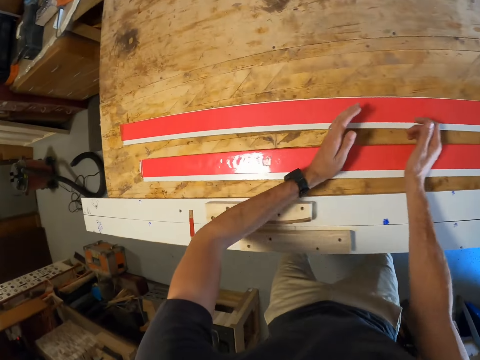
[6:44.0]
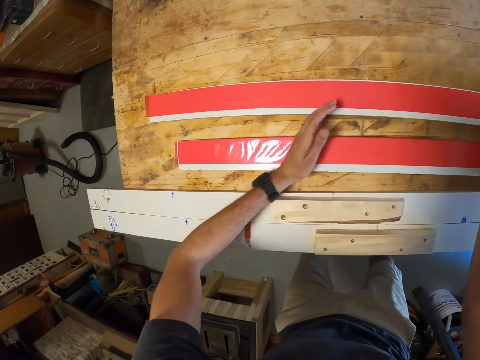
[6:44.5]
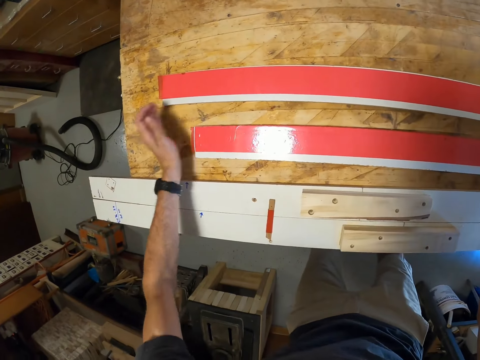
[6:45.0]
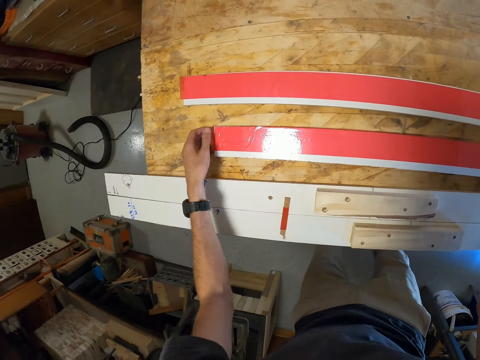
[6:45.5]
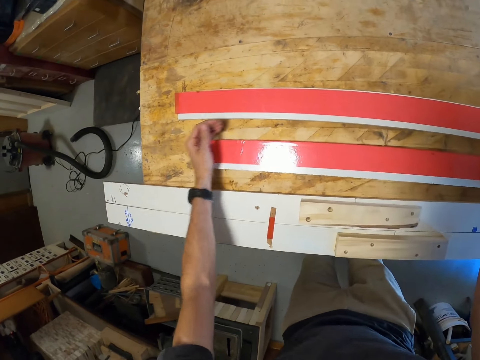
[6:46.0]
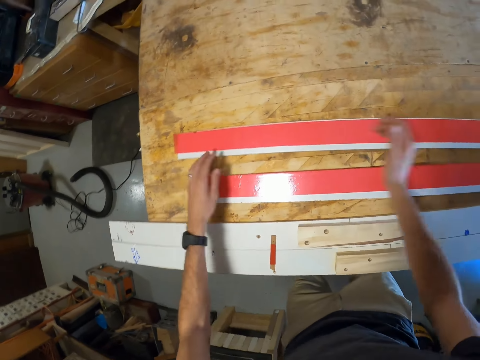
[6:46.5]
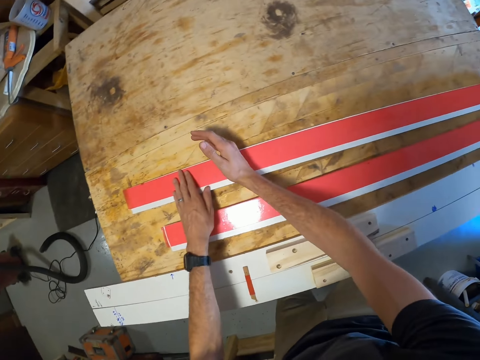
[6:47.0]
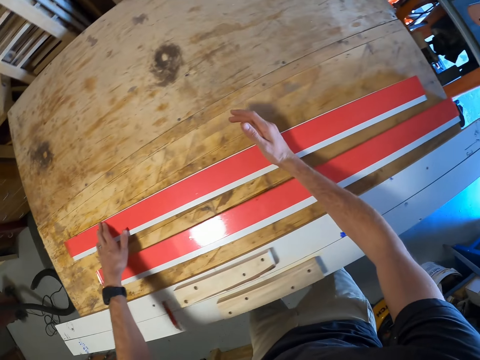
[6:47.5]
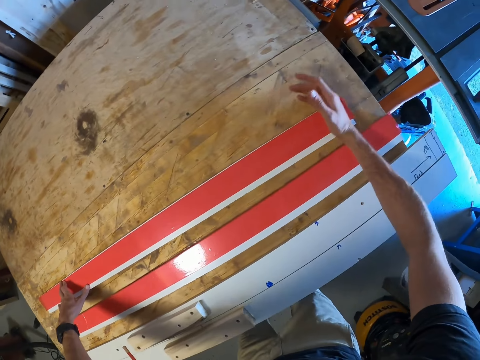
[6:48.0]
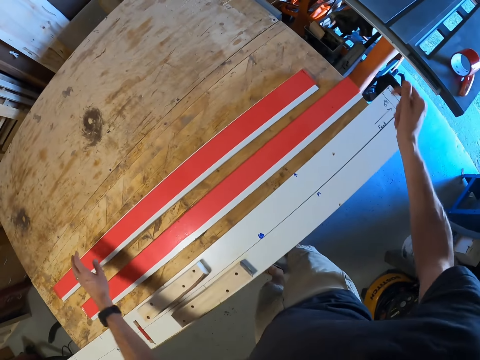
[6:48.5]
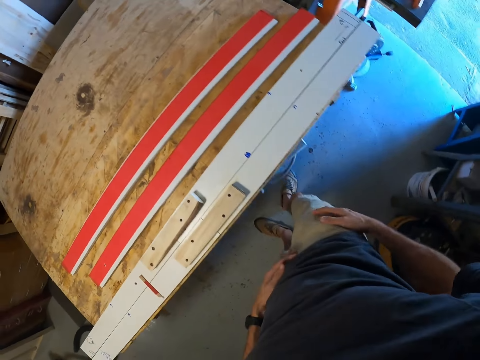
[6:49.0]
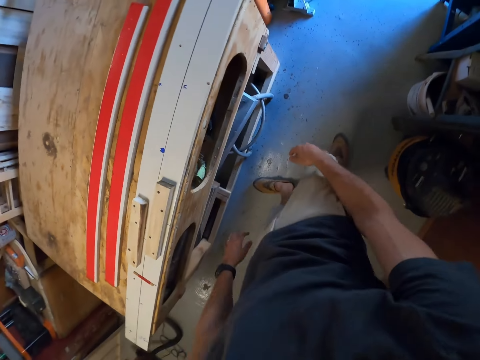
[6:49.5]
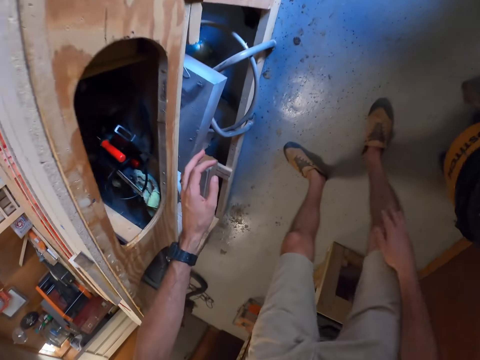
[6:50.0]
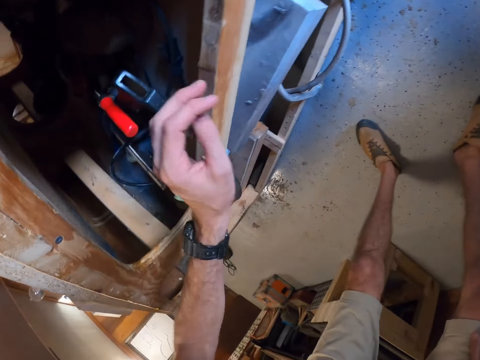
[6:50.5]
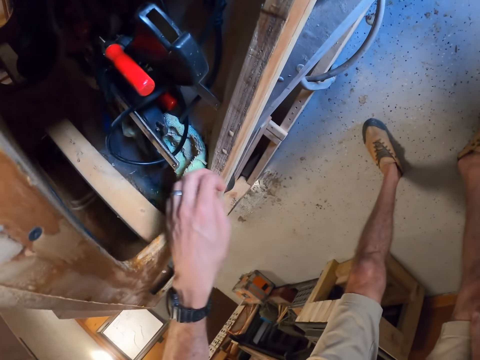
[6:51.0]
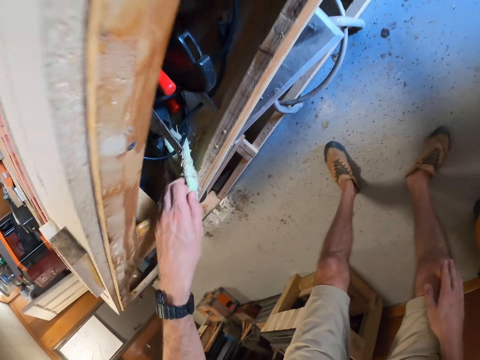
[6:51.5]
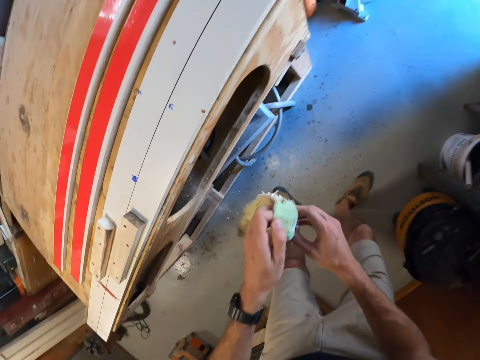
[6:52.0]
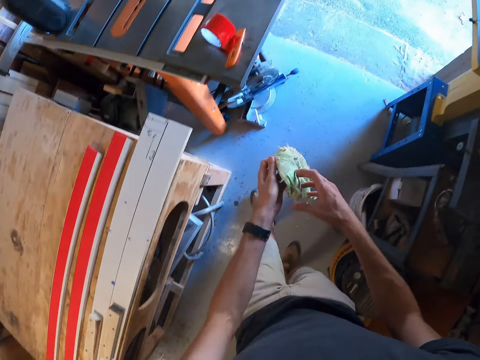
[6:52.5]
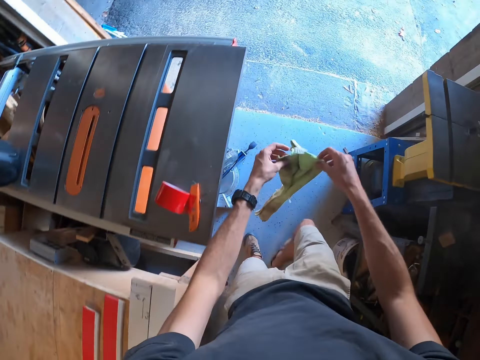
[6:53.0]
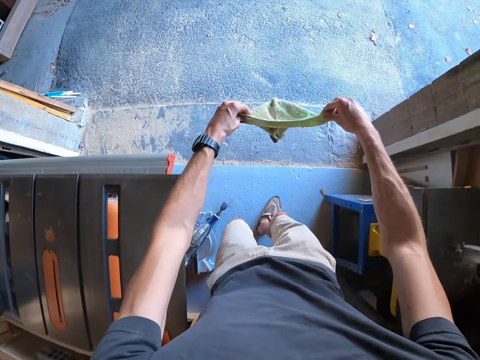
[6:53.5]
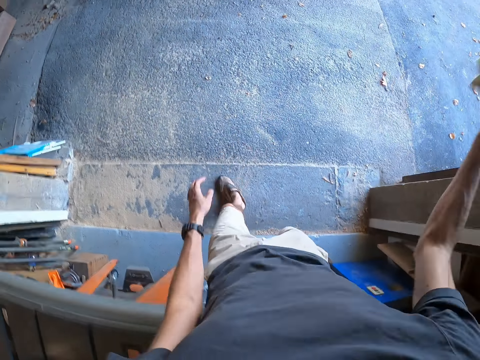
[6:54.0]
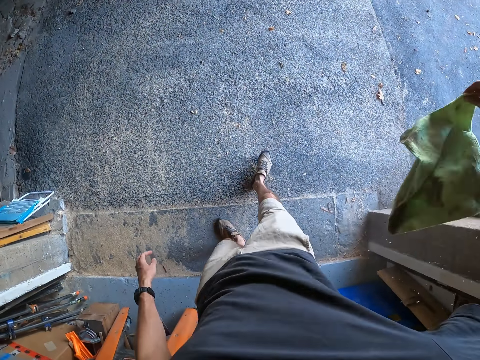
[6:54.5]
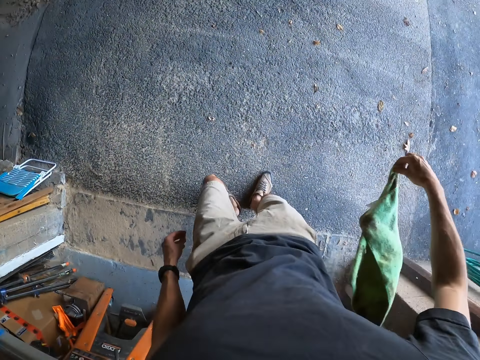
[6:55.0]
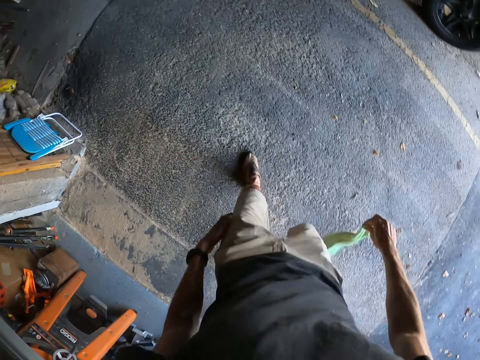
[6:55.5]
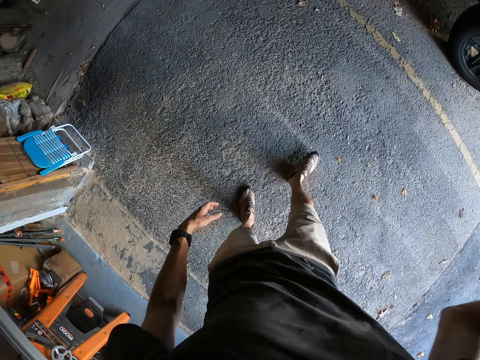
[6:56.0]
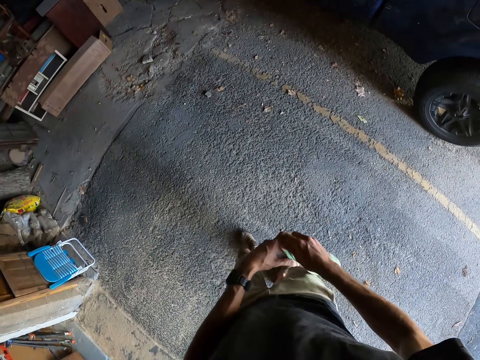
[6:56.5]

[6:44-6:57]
The camera wearer presses tape on a piece of wood with his left hand. He presses the tape on the piece of wood again, with his right hand. He touches his trouser. He bends. He moves his left hand. He picks up a piece of cloth. He stretches the piece of cloth and flicks the piece of cloth. He walks outside the workshop.

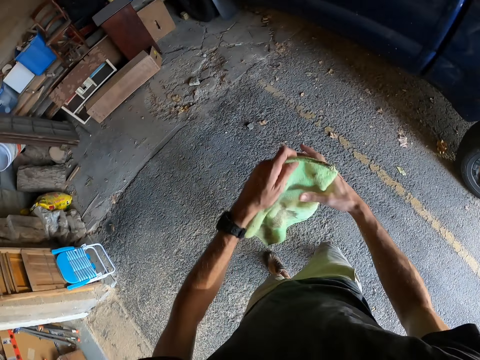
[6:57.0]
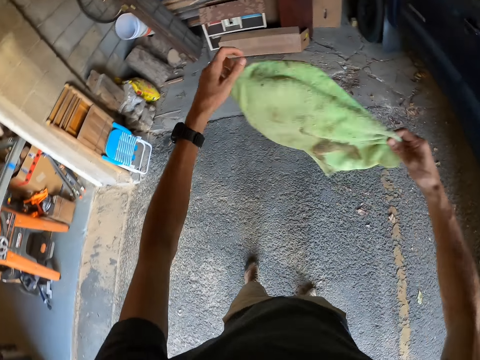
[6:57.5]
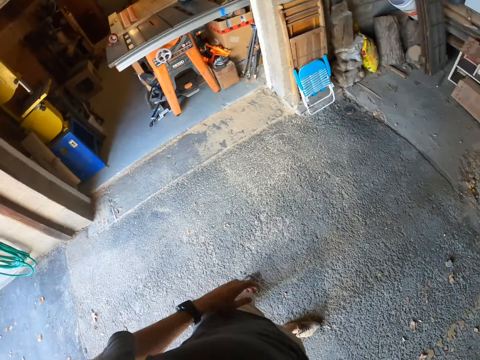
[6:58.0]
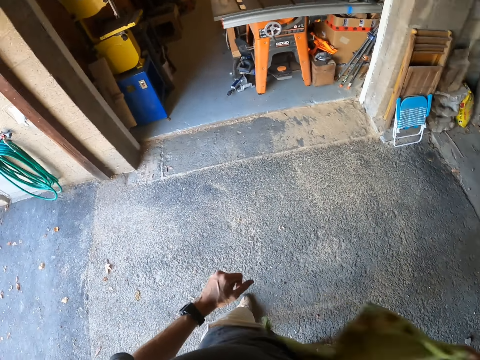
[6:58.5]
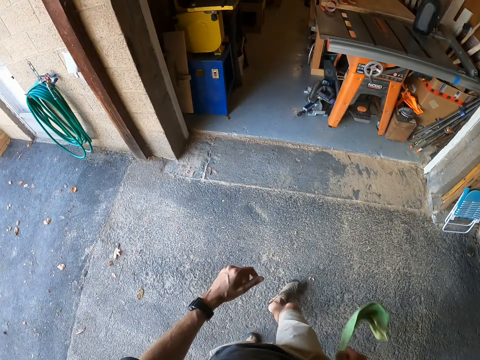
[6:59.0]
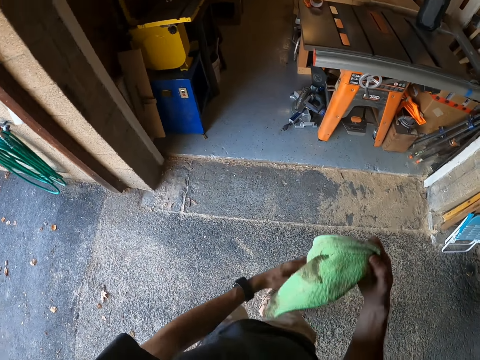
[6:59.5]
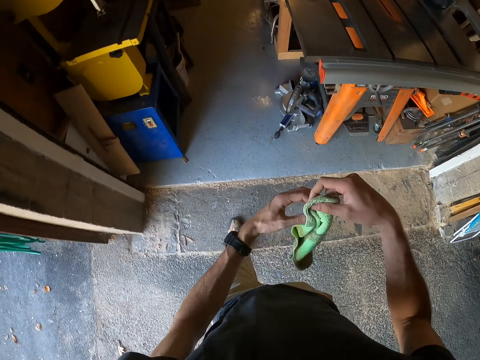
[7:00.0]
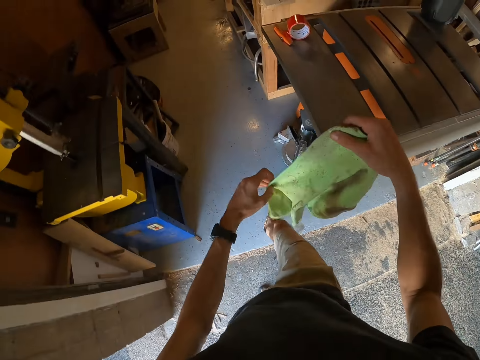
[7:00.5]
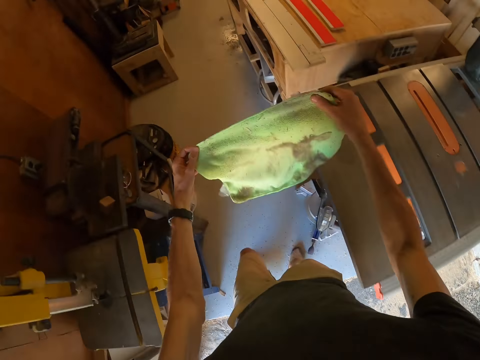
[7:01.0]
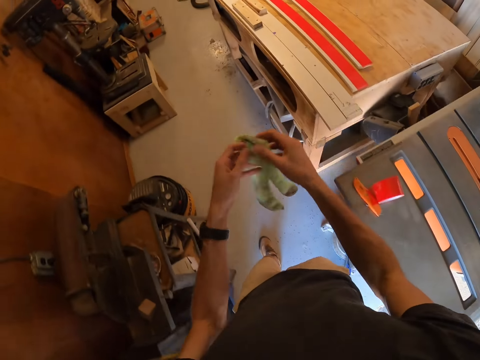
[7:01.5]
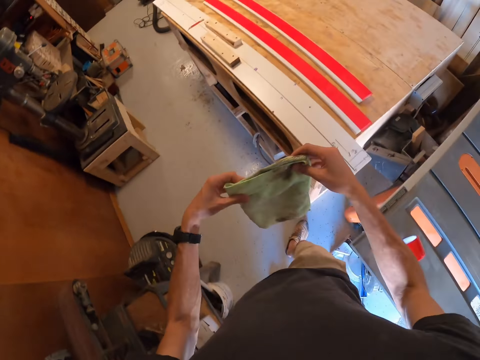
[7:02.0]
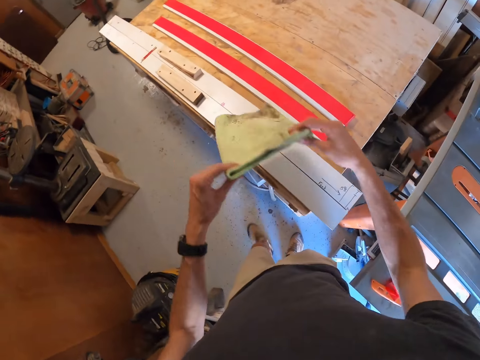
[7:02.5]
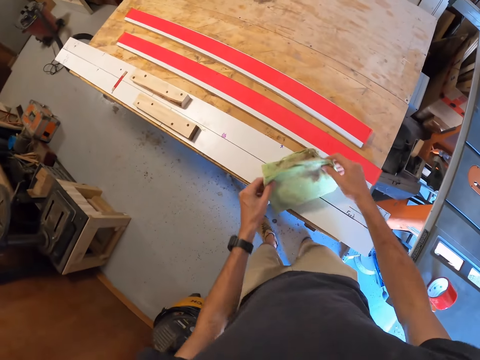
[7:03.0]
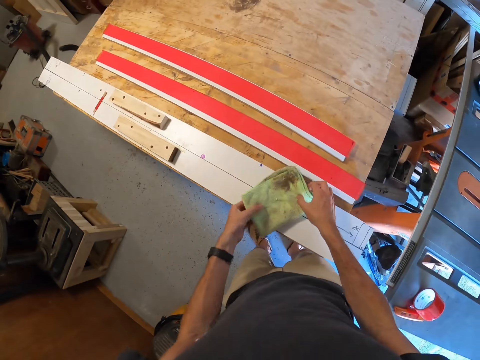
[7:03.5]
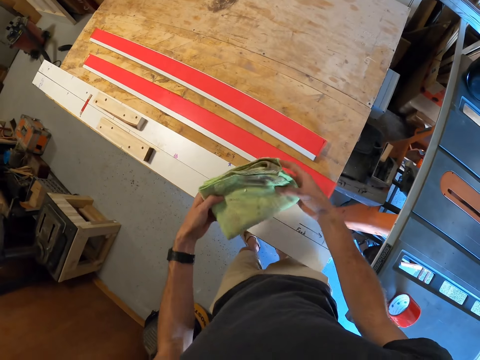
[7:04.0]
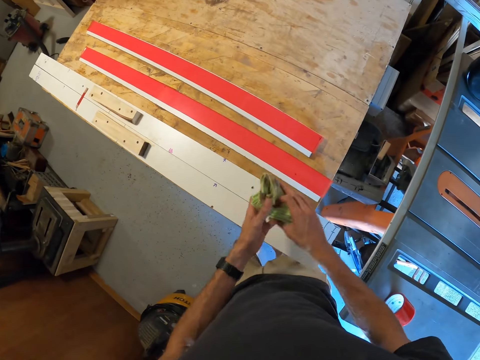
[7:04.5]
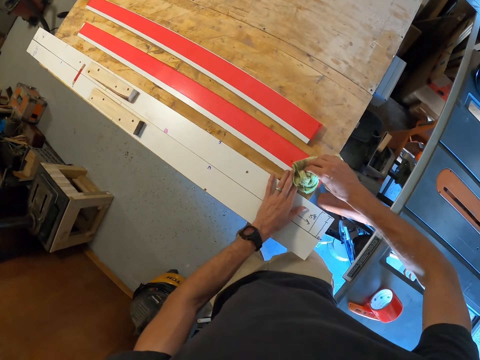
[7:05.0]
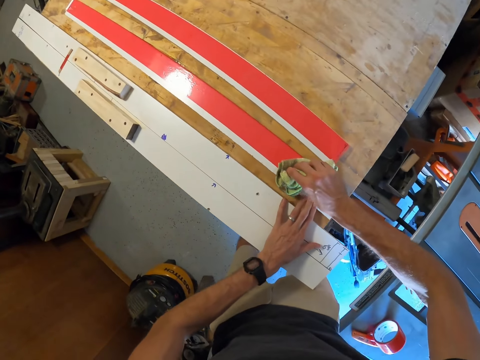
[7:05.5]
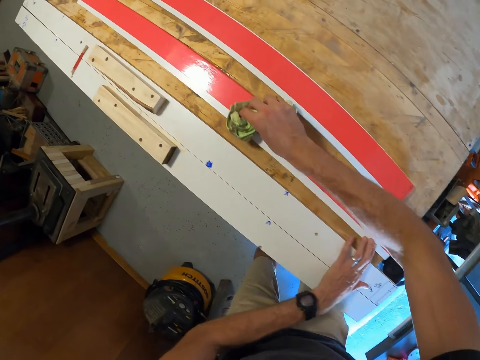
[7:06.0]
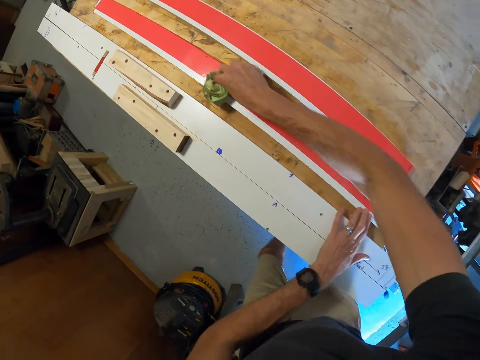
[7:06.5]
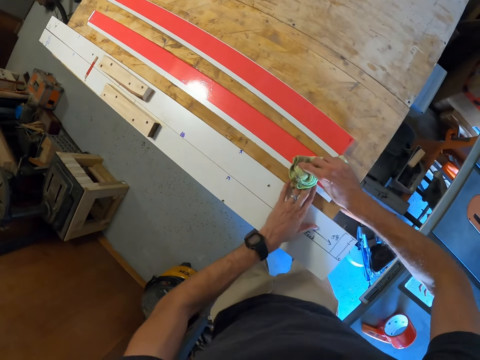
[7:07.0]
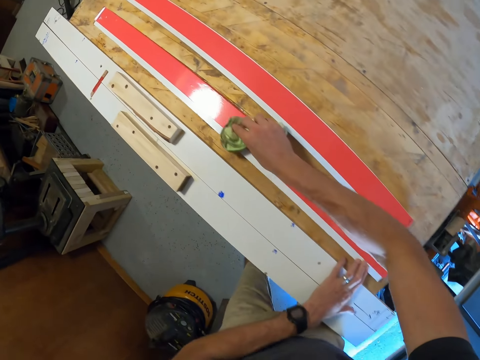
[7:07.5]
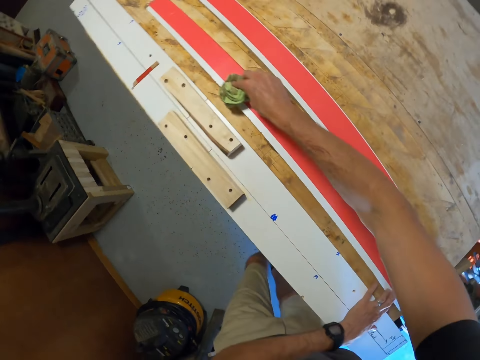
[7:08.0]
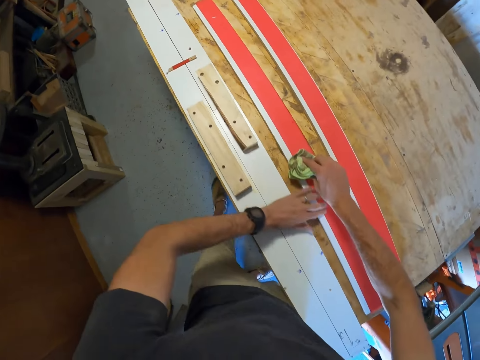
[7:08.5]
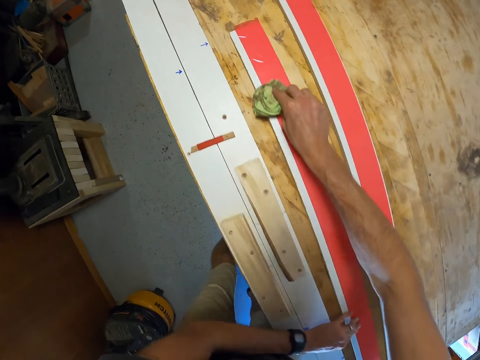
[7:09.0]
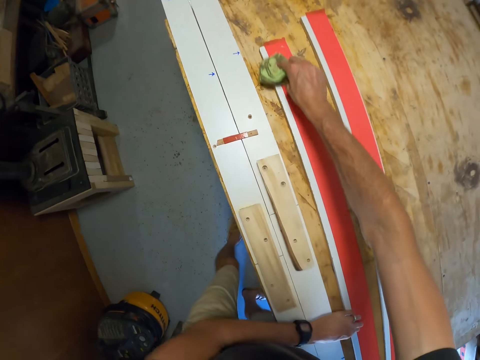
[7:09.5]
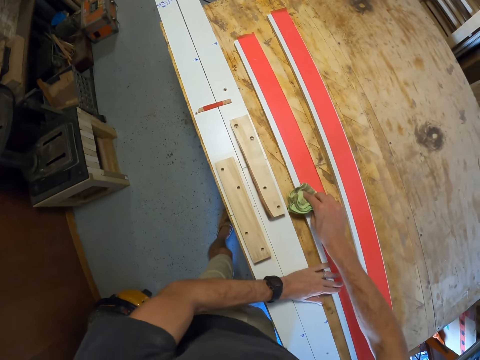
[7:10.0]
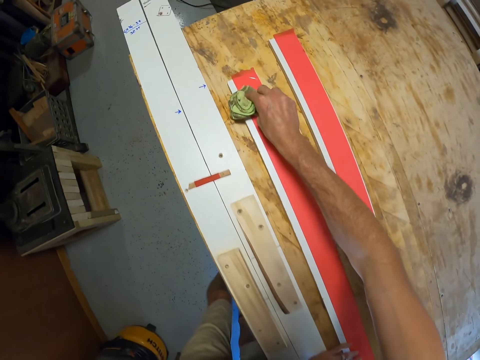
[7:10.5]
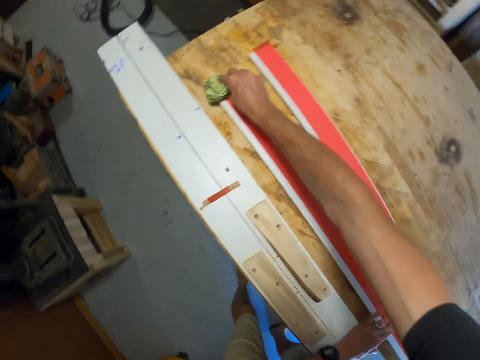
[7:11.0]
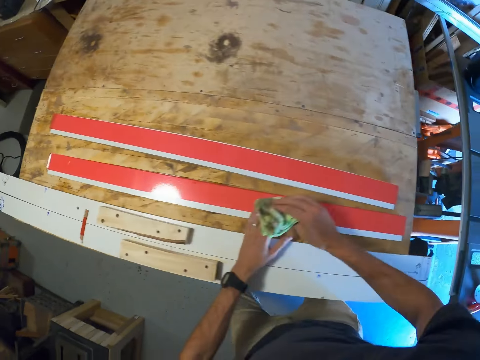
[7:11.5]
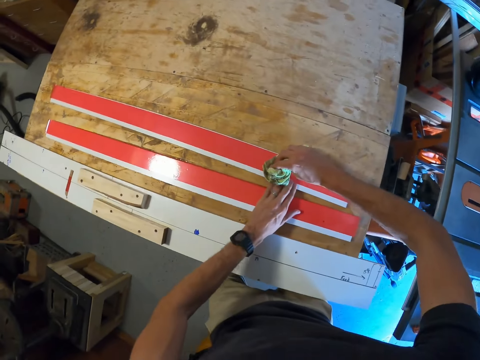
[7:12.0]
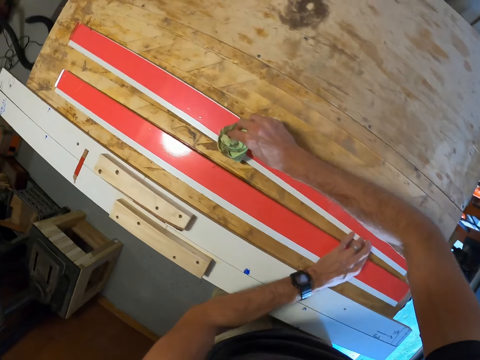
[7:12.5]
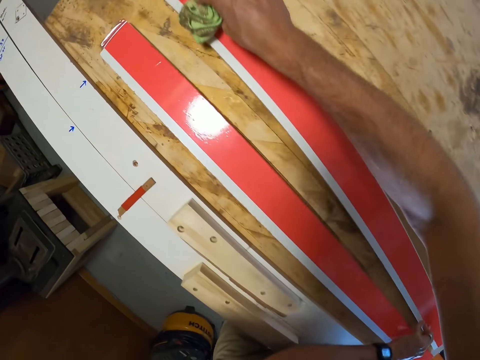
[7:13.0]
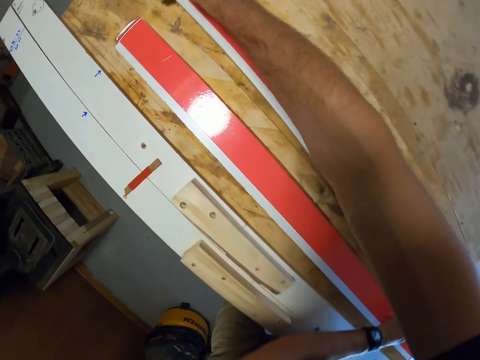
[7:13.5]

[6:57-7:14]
The camera wearer stretches a piece of cloth. They flick the piece of cloth. They walk into the workshop. They fold the piece of cloth. They place the piece of cloth on pieces of wood. They fold the piece of cloth. They press the cloth on a piece of wood. They press sellotape on a piece of wood. They press the sellotape on another piece of wood. They press the cloth on the piece of wood again.
